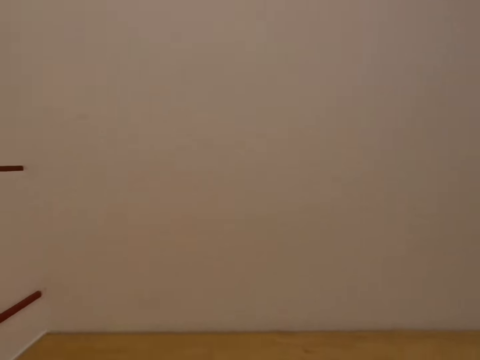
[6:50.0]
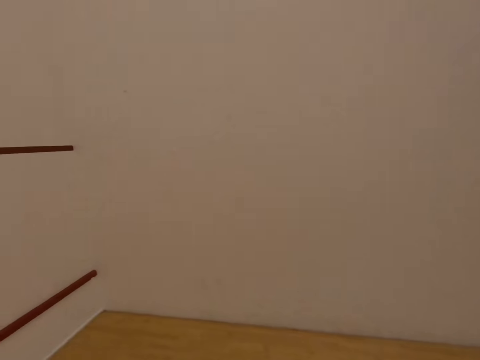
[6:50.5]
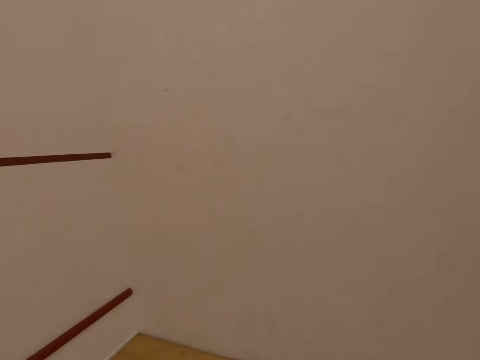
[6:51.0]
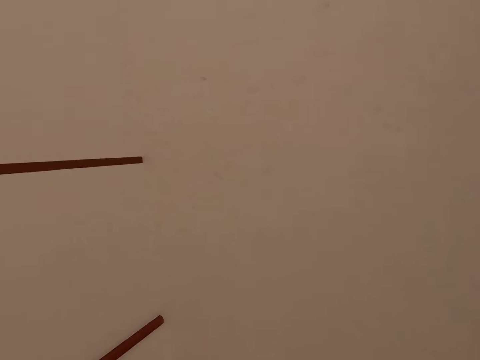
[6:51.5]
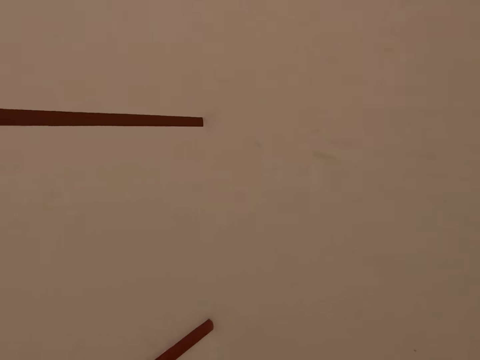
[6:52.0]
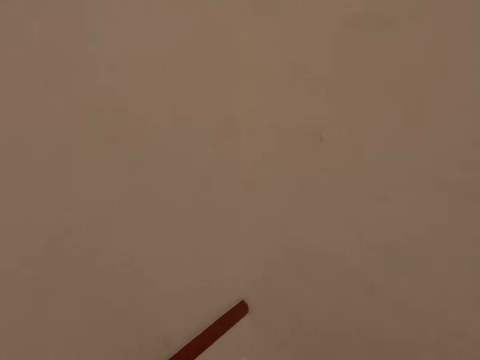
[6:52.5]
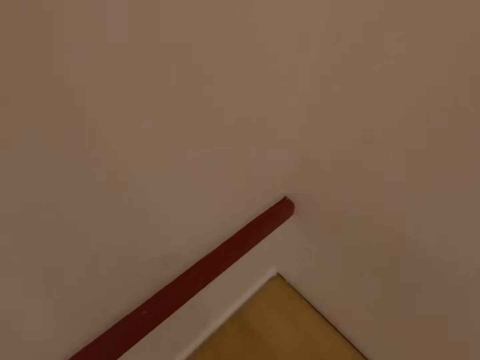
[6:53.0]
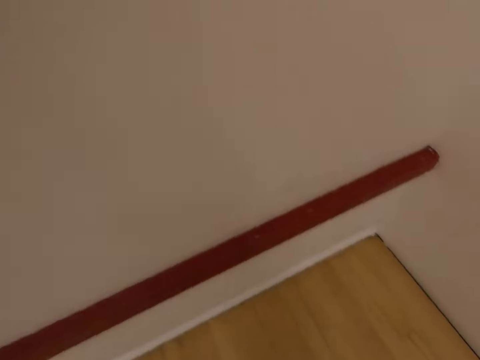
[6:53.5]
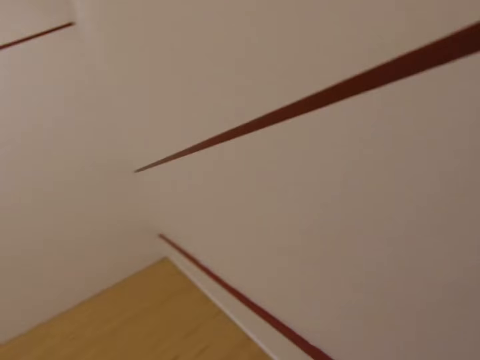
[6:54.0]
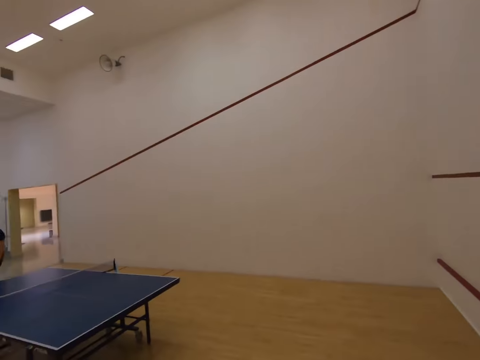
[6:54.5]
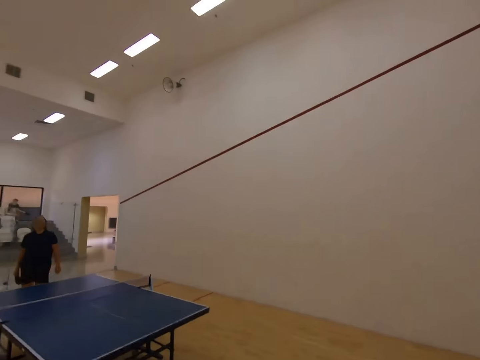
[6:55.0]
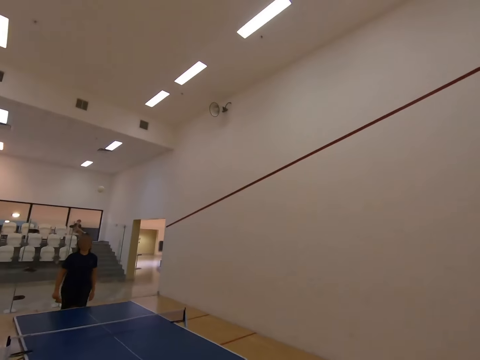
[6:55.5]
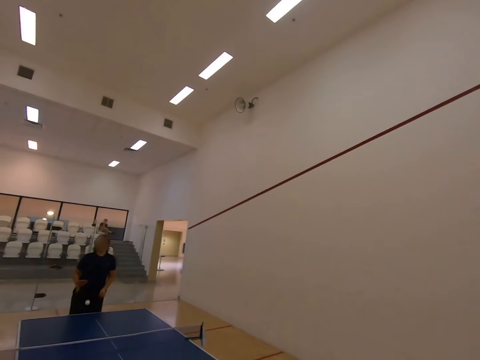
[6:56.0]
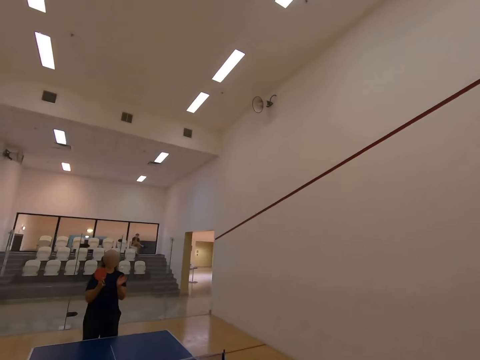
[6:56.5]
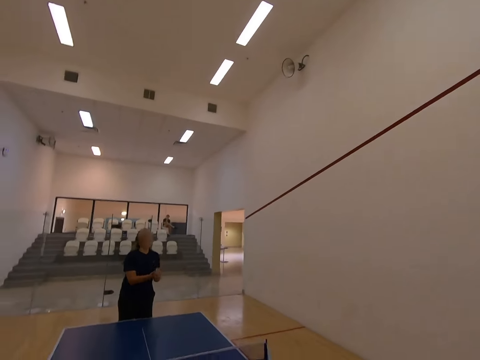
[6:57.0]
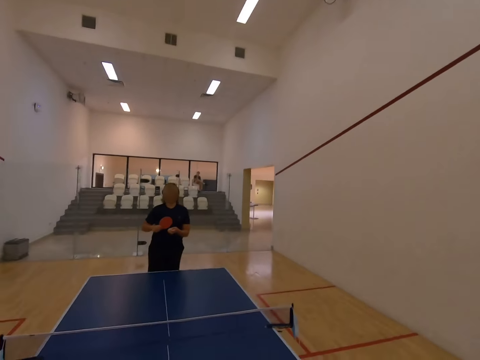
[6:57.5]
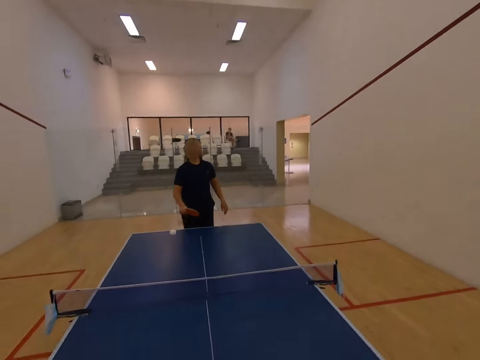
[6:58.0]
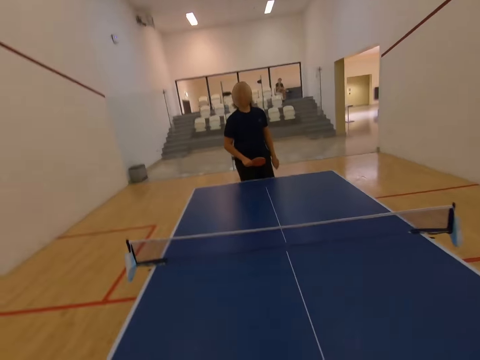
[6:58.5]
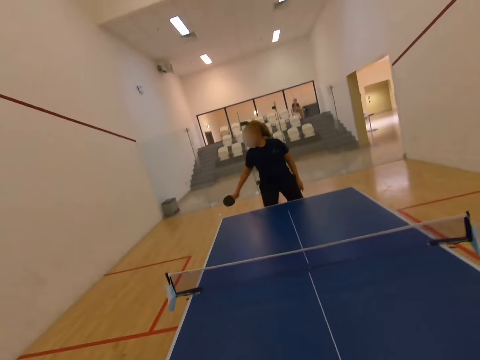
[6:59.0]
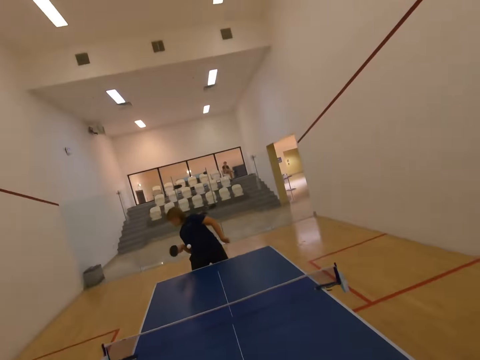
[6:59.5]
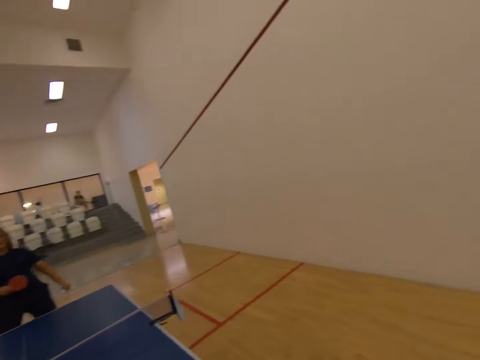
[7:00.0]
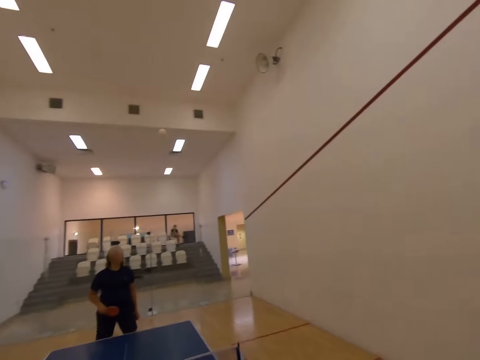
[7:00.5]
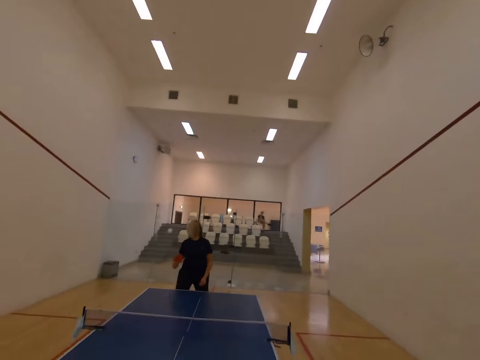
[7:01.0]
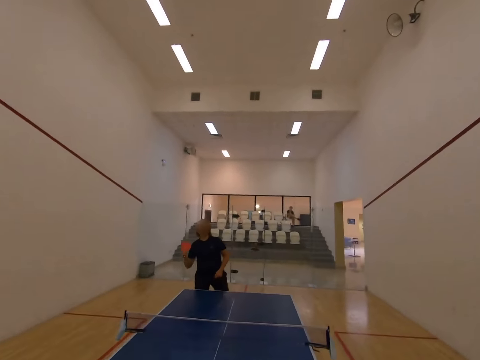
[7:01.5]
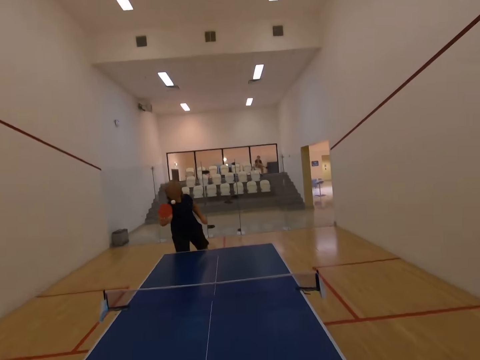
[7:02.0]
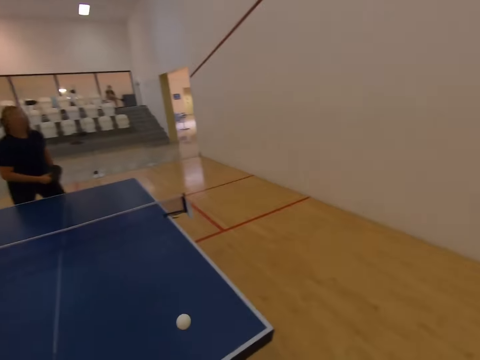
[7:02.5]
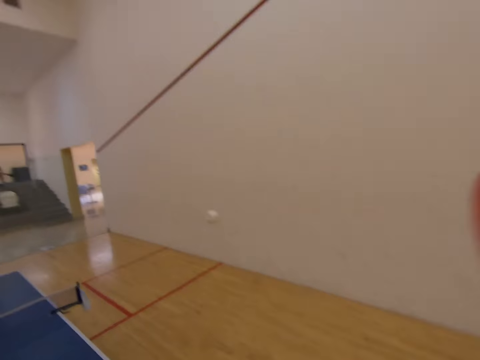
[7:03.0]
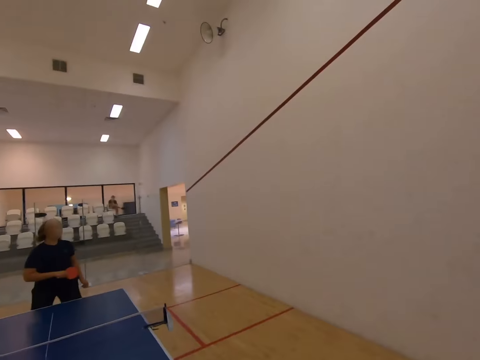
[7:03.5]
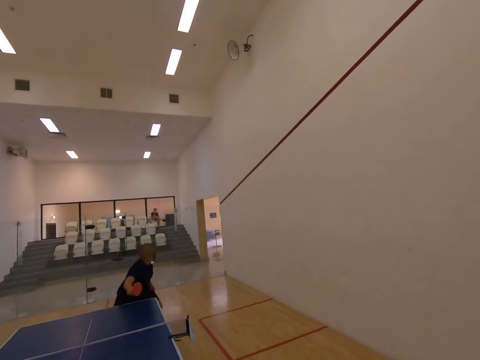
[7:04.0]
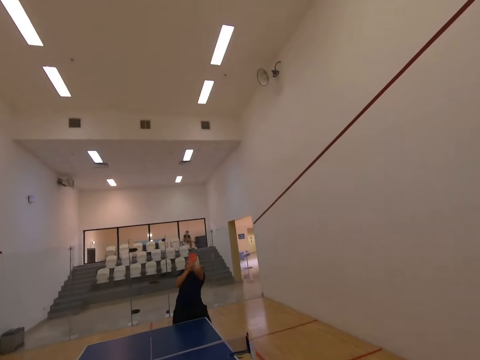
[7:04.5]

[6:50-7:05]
The camera wearer looks at the tennis. They play table tennis with a man.

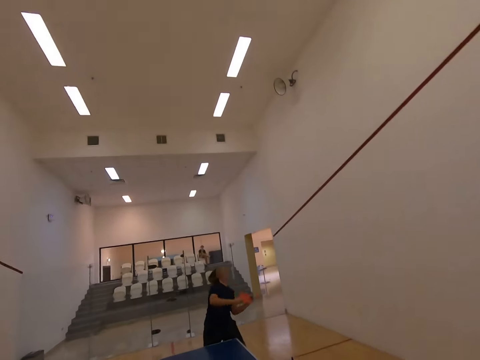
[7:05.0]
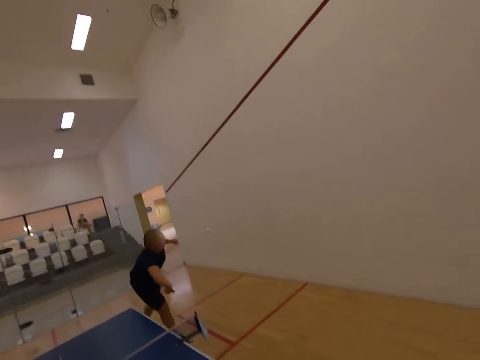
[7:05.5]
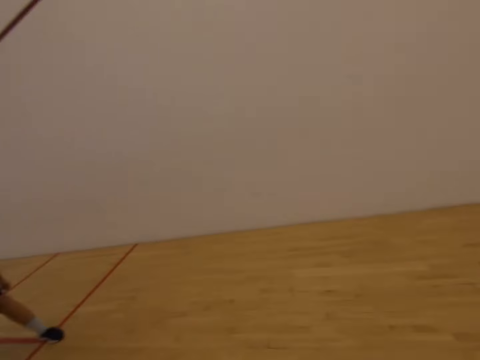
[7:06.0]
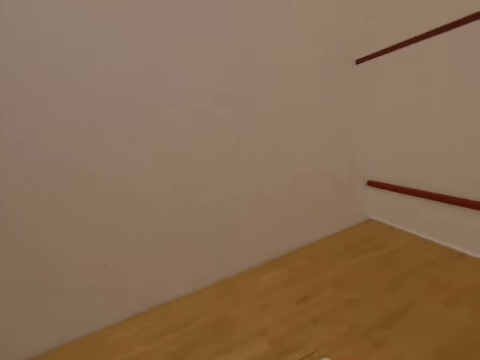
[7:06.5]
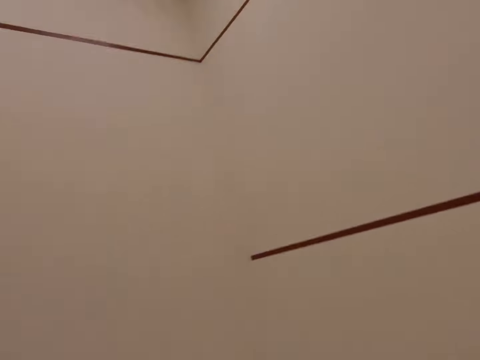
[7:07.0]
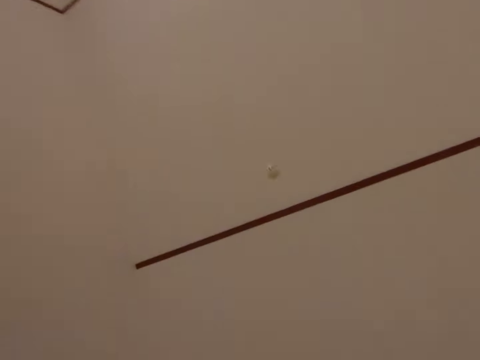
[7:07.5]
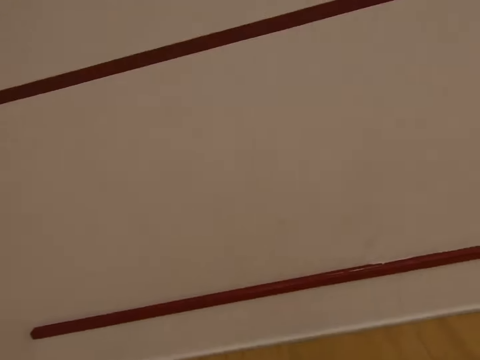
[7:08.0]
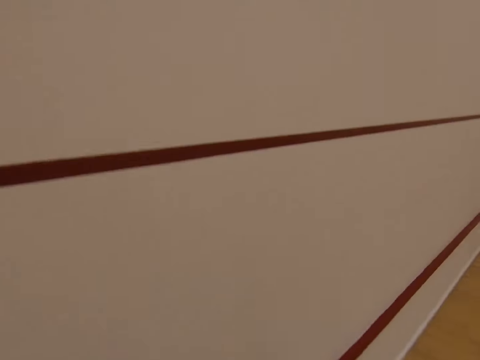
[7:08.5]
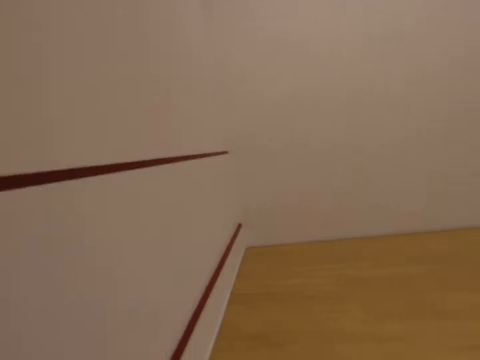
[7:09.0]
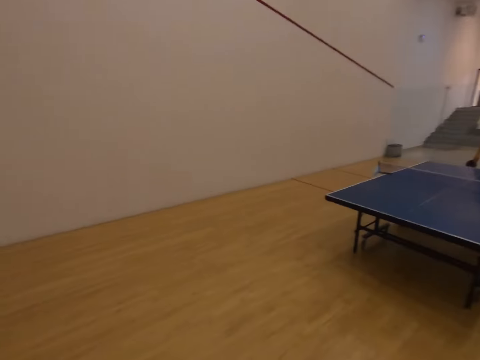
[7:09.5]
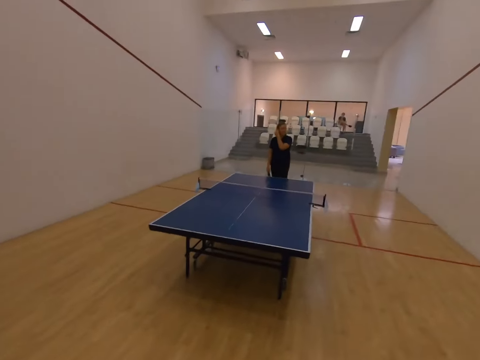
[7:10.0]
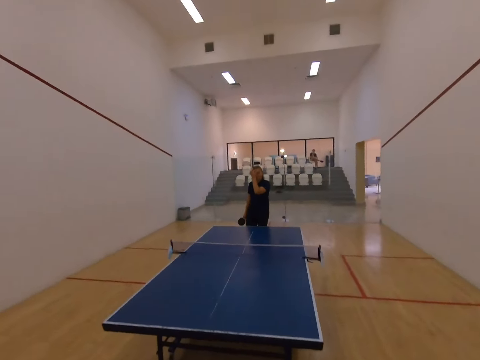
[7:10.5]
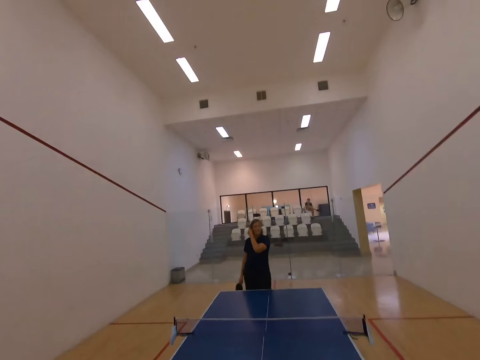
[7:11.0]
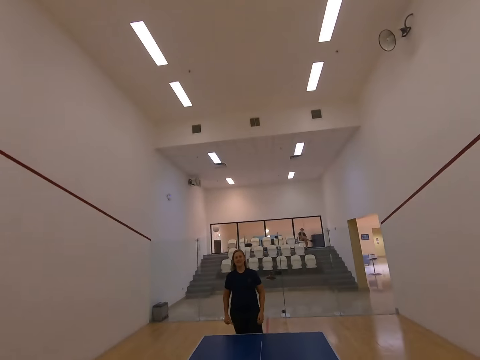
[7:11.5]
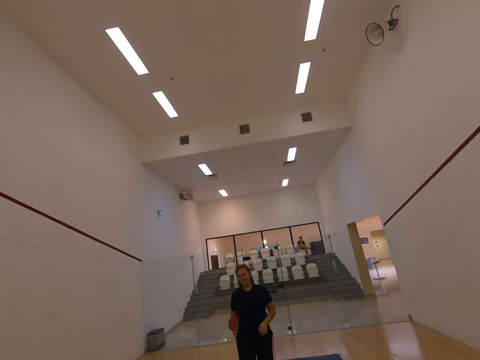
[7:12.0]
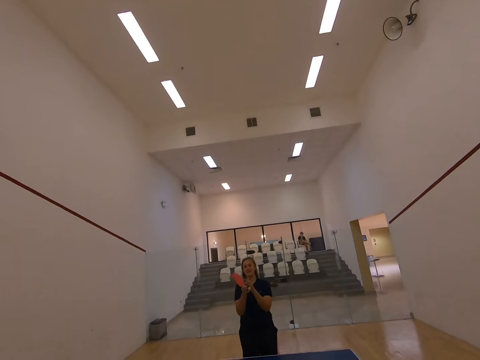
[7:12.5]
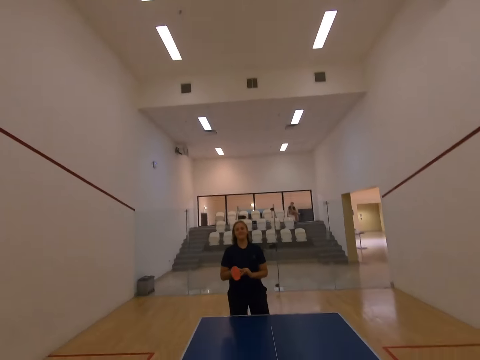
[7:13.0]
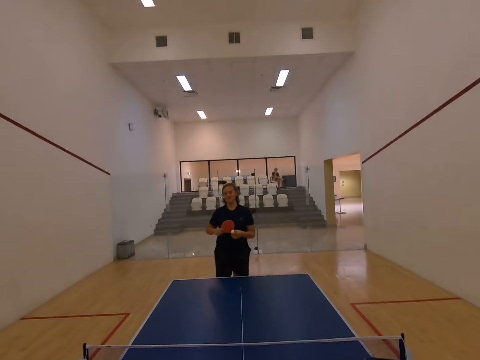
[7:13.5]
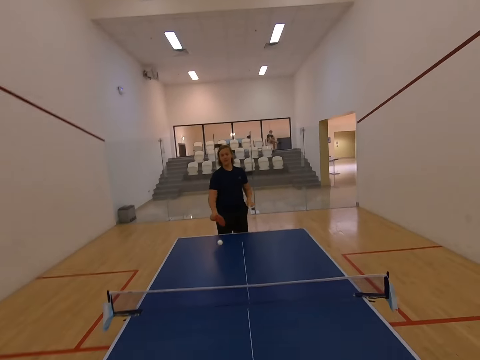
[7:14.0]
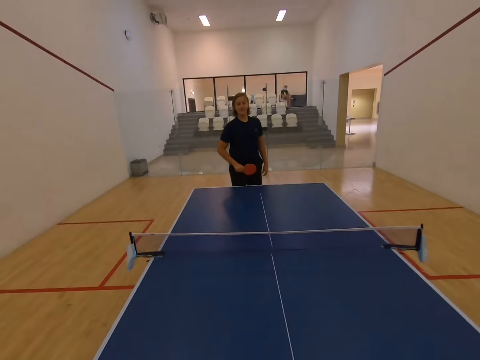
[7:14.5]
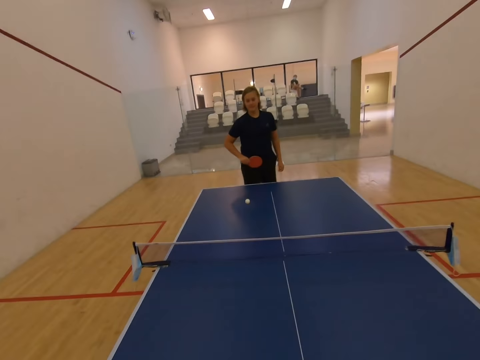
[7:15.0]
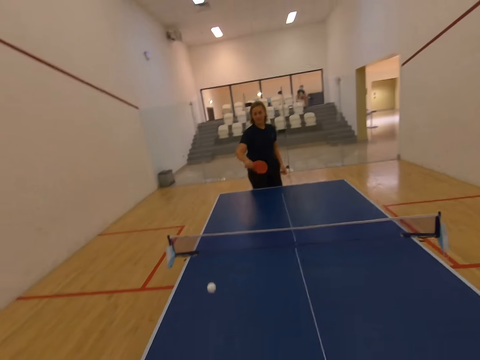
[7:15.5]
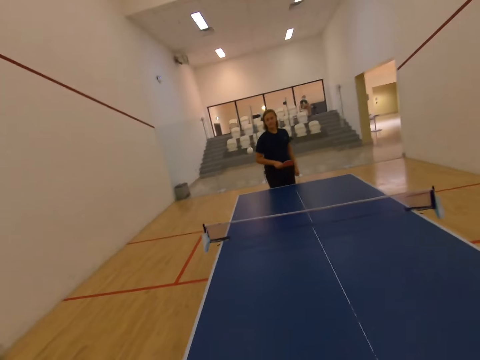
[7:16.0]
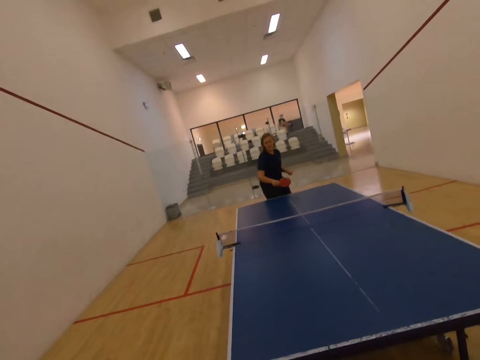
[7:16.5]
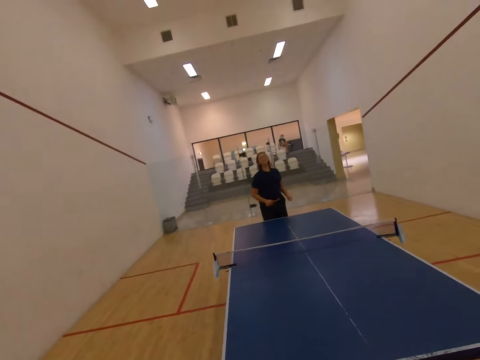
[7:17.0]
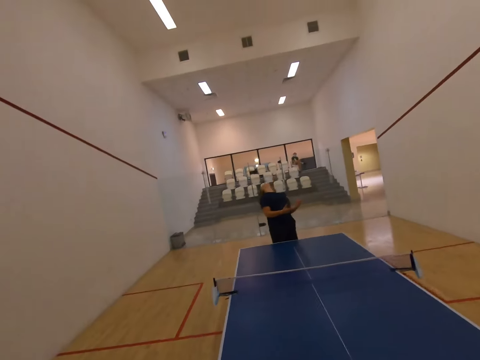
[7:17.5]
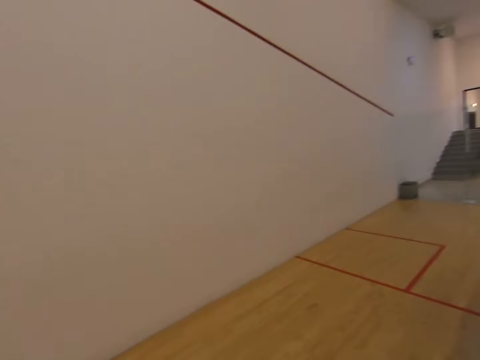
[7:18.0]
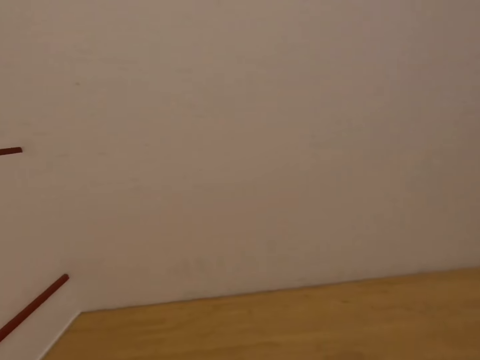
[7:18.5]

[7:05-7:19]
The camera wearer touches their hair. They play table tennis with a man.
